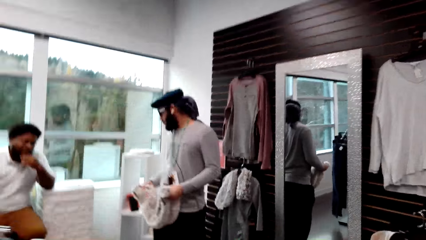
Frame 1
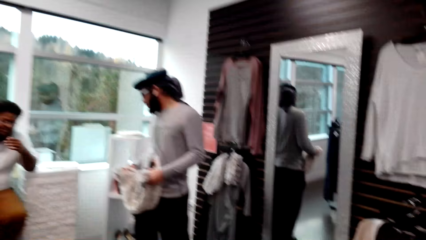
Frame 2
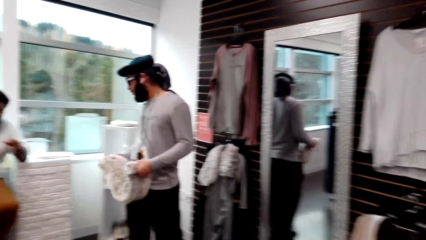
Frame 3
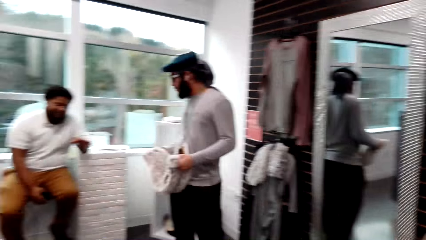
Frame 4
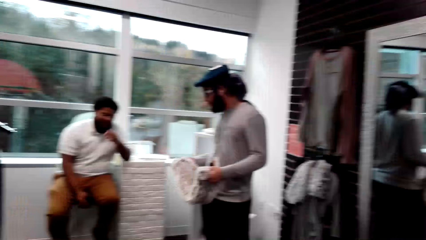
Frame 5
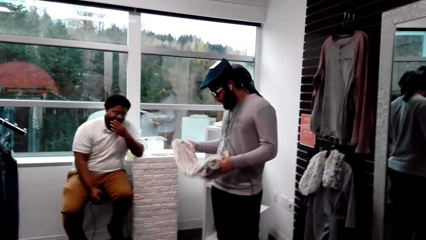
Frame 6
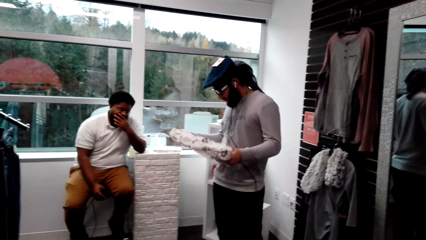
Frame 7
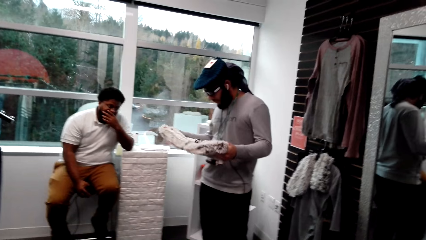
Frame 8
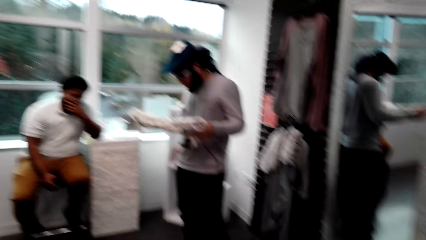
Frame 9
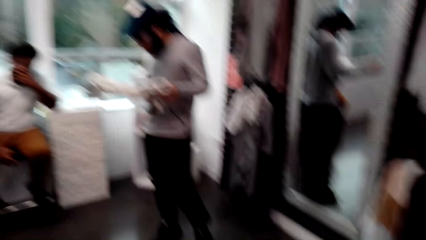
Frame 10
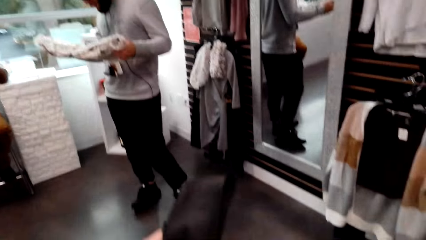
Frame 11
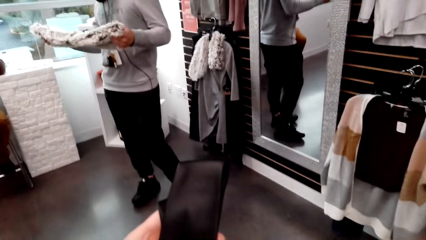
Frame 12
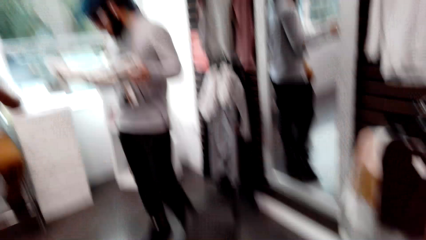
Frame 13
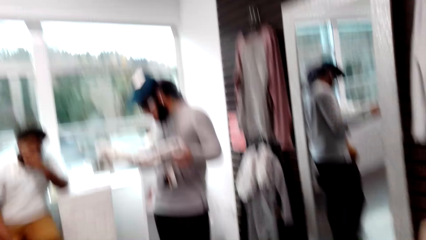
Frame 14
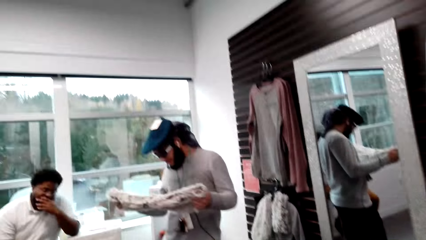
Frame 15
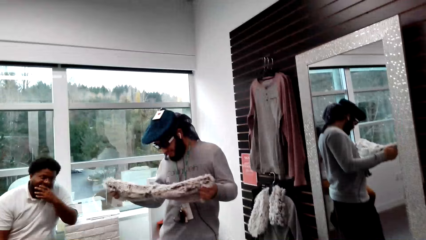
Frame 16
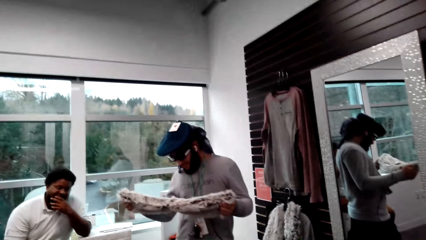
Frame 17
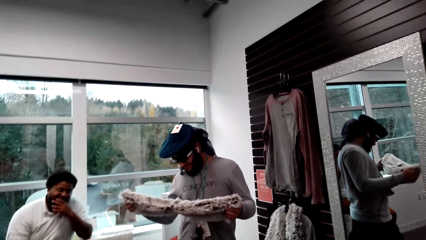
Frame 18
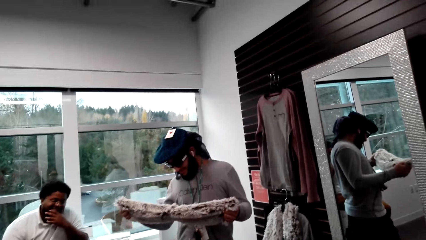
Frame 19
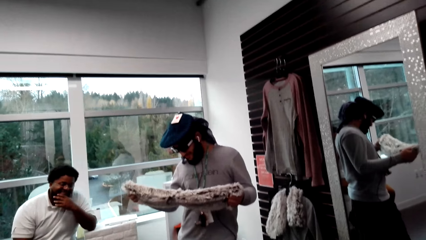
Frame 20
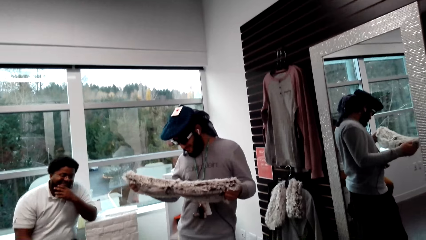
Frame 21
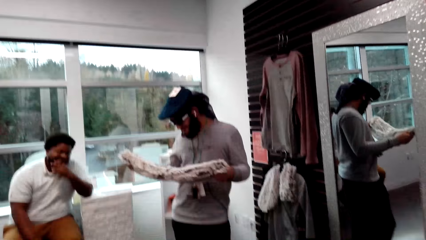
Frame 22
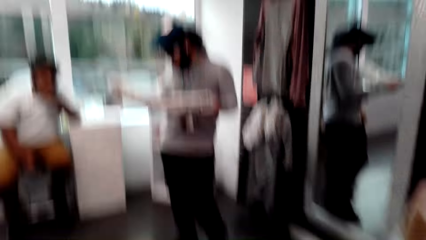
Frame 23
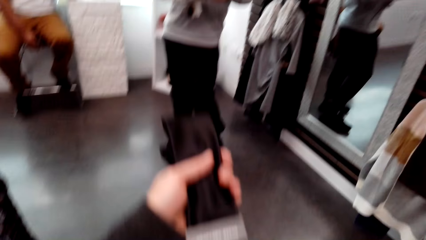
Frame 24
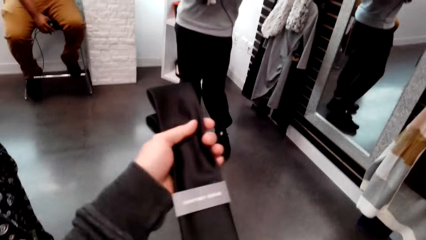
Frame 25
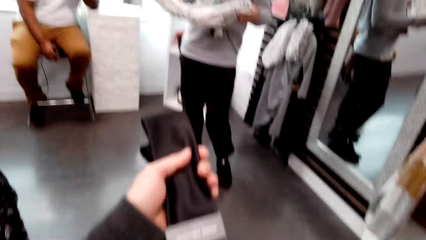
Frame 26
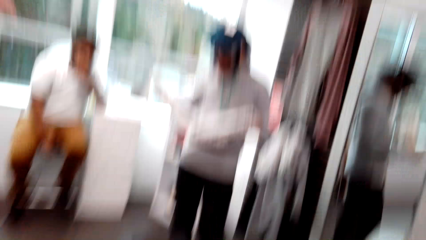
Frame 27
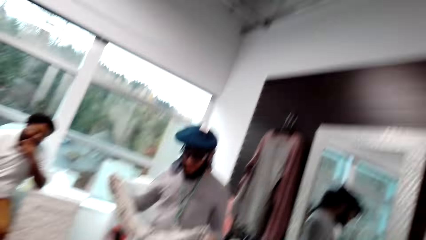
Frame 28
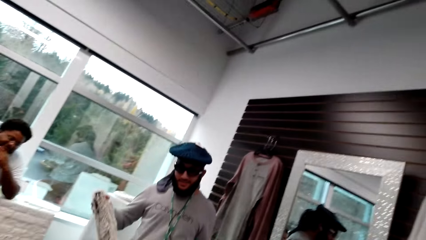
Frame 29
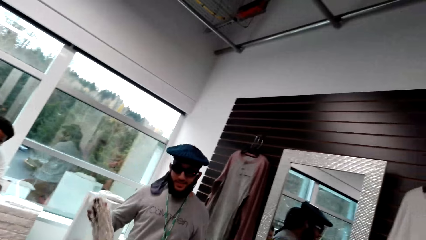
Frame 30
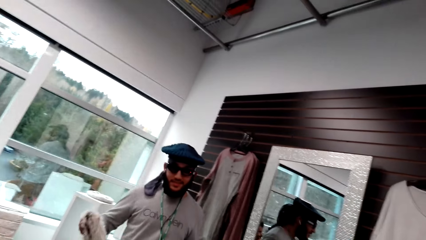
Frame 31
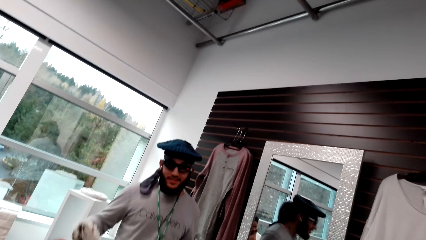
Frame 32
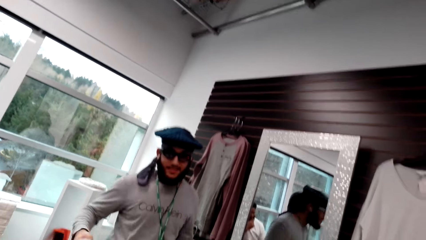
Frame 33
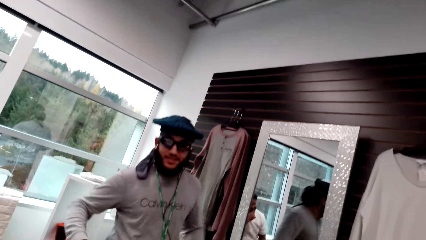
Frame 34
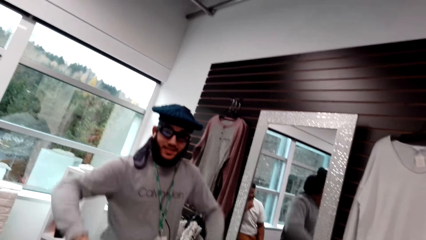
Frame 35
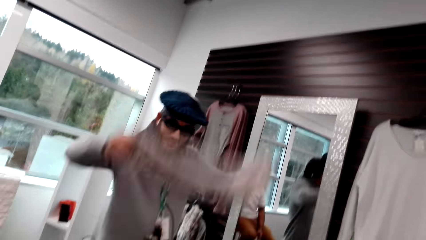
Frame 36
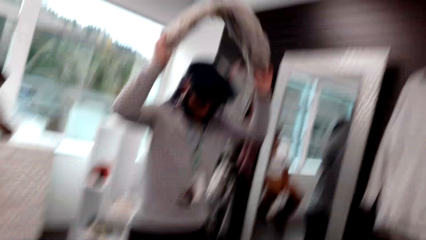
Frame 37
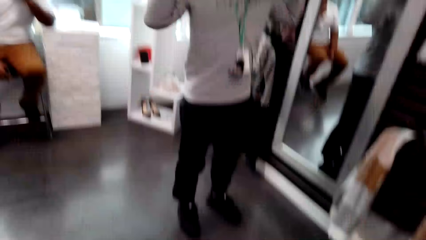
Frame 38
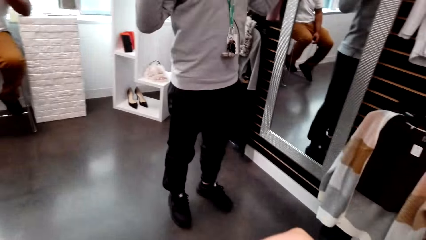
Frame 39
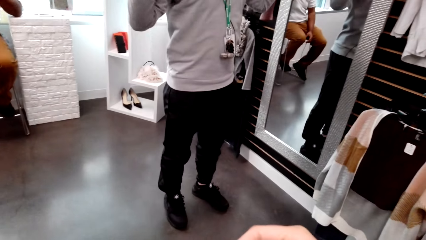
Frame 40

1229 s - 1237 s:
The camera wearer converses with a man. Another man holds a scarf and stares at the scarf. The other man interacts with the first man. The camera wearer interacts with the other man. The other man walks in the clothes store and puts on the scarf.

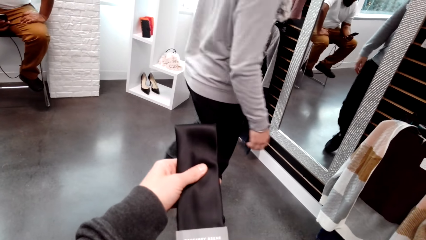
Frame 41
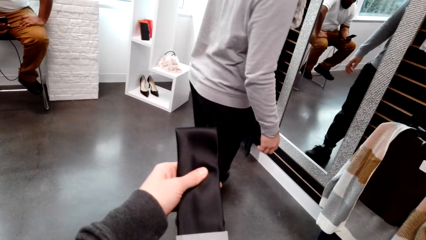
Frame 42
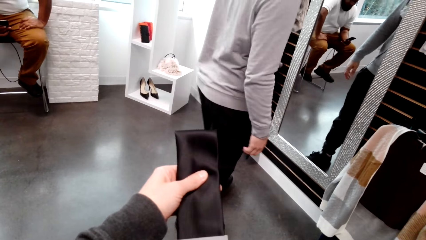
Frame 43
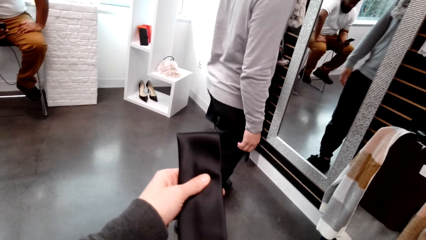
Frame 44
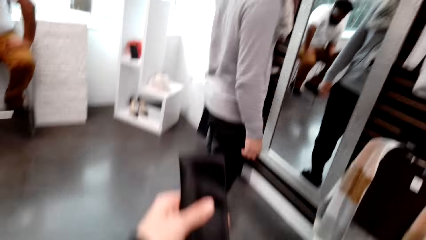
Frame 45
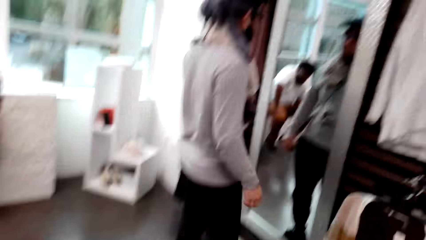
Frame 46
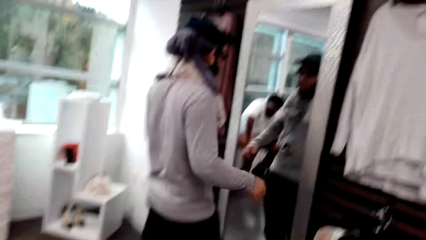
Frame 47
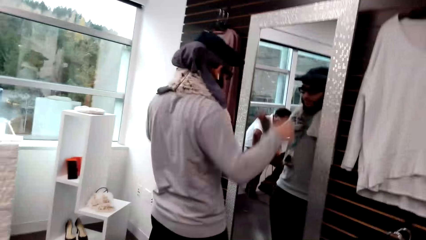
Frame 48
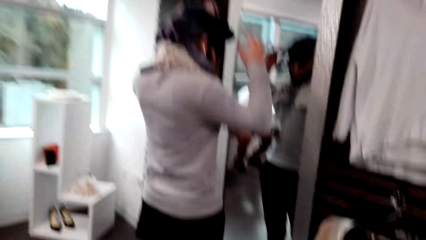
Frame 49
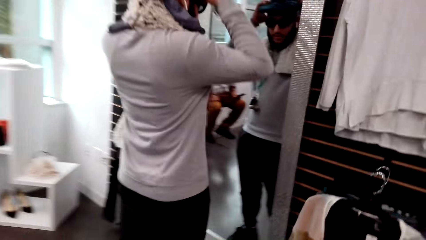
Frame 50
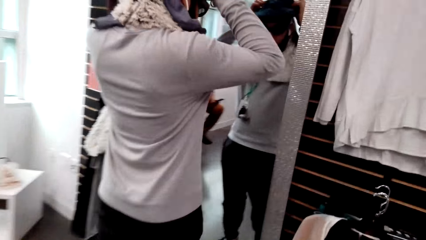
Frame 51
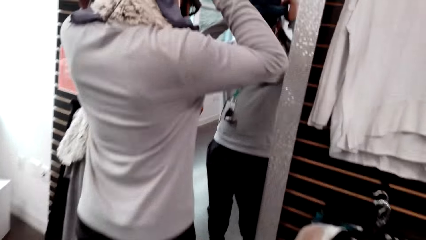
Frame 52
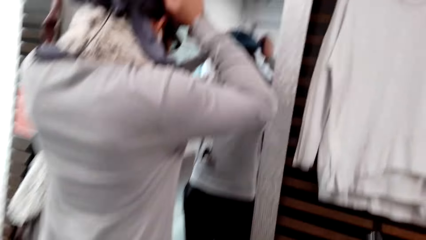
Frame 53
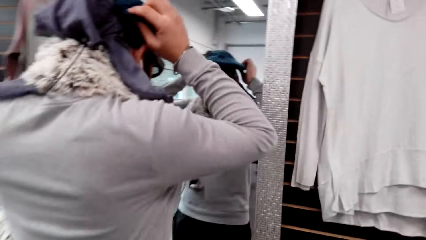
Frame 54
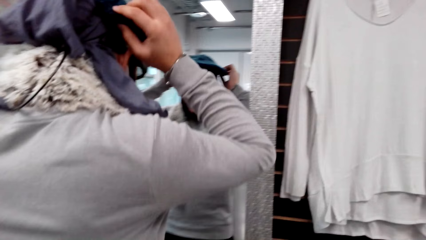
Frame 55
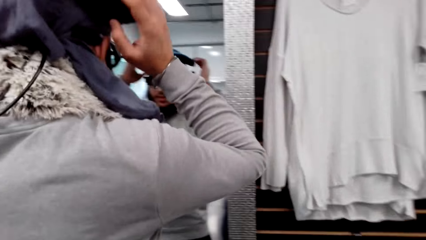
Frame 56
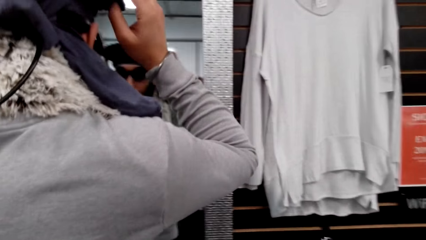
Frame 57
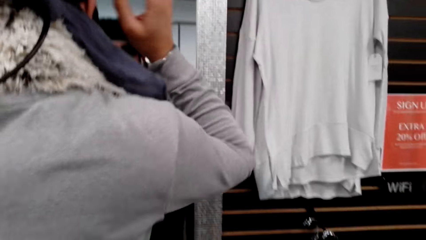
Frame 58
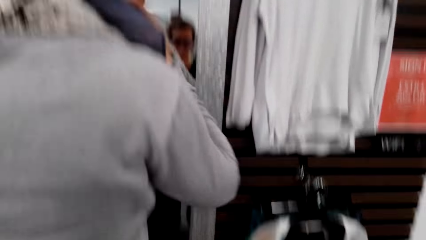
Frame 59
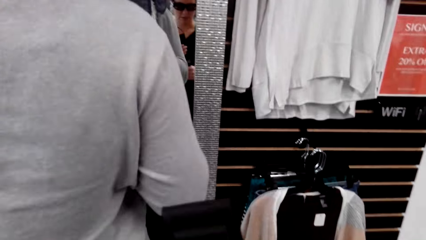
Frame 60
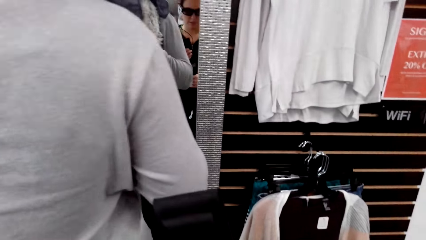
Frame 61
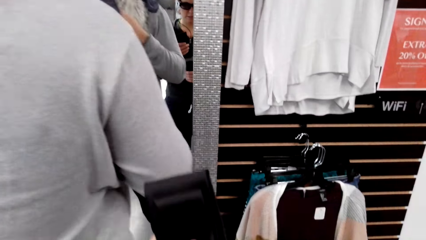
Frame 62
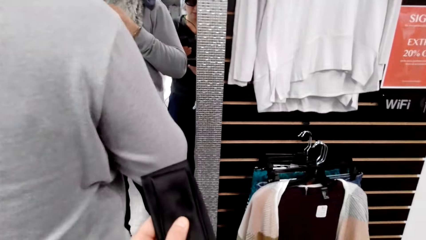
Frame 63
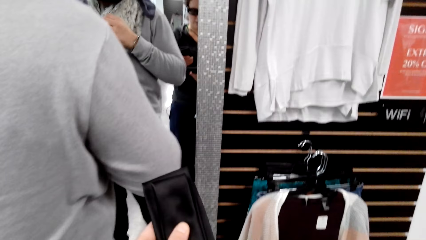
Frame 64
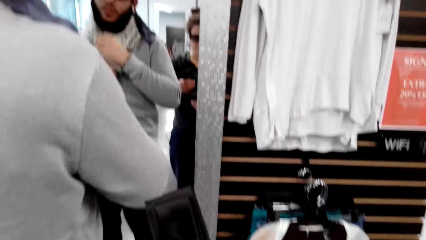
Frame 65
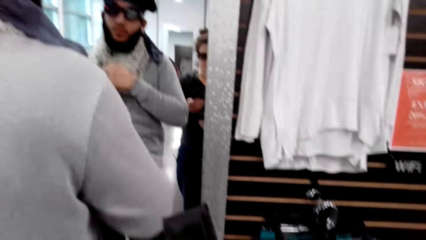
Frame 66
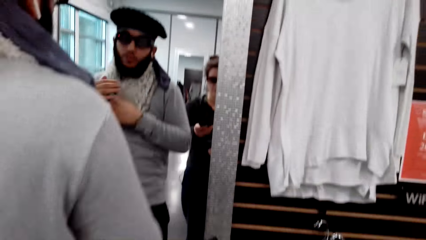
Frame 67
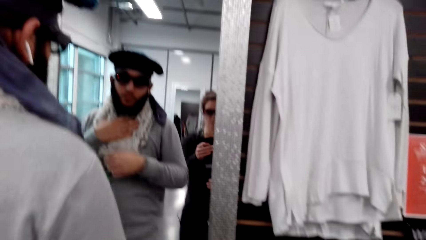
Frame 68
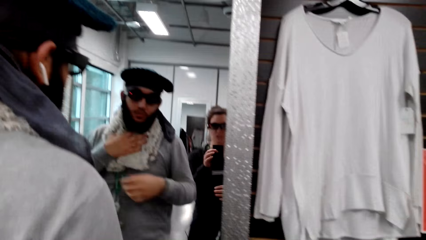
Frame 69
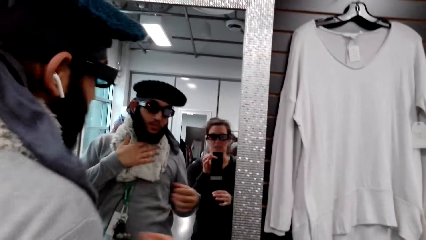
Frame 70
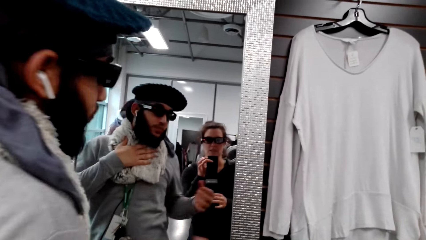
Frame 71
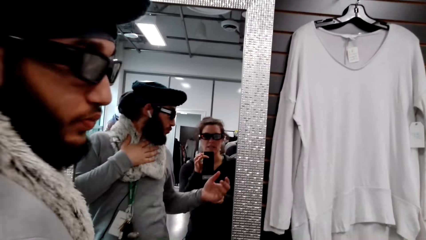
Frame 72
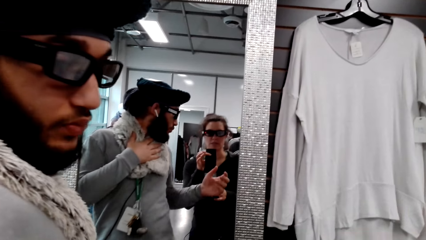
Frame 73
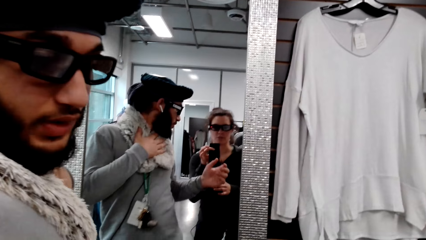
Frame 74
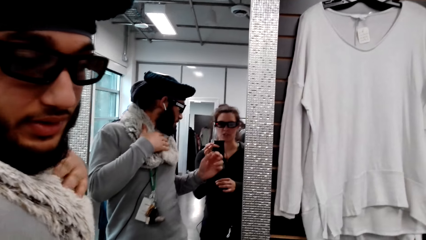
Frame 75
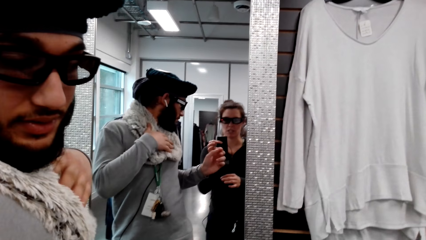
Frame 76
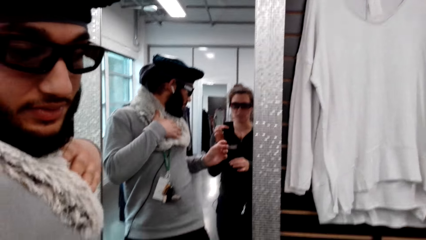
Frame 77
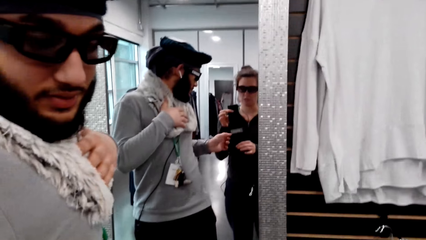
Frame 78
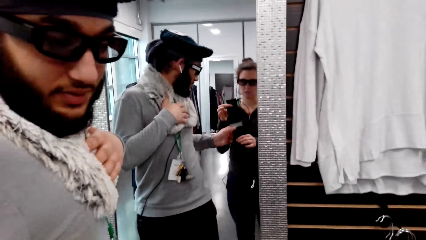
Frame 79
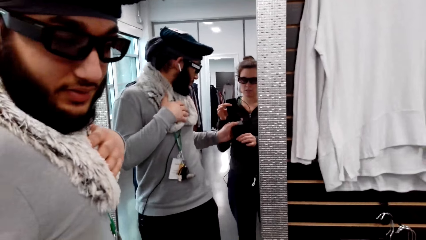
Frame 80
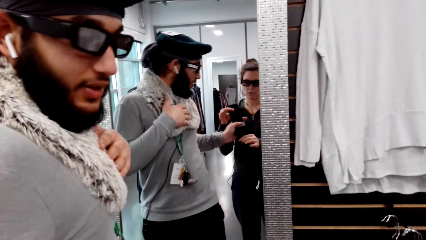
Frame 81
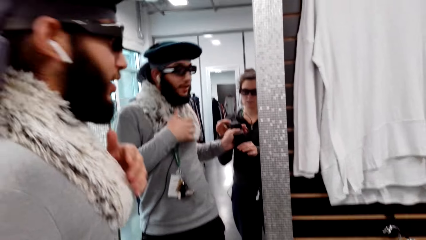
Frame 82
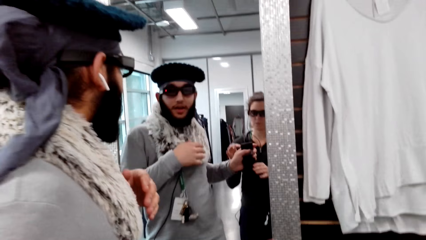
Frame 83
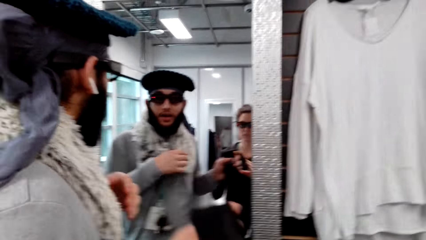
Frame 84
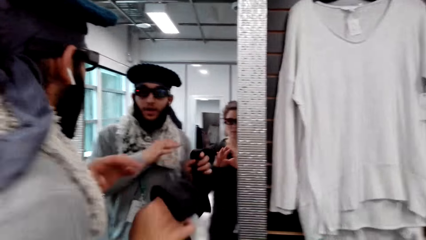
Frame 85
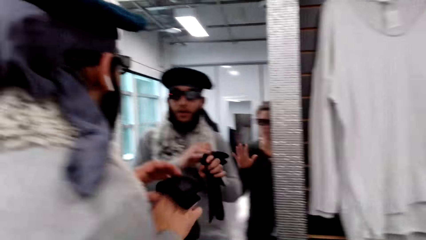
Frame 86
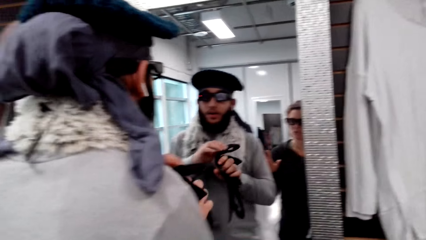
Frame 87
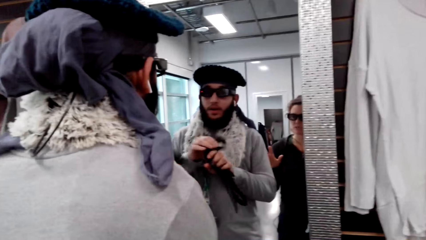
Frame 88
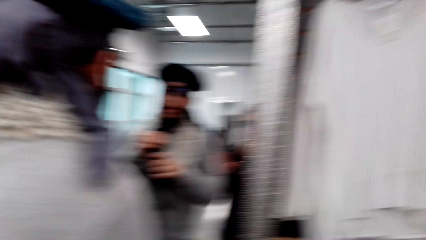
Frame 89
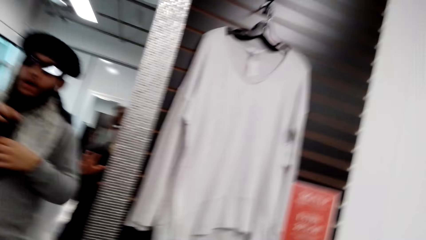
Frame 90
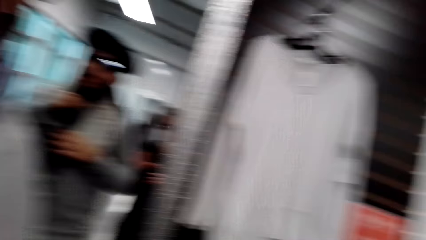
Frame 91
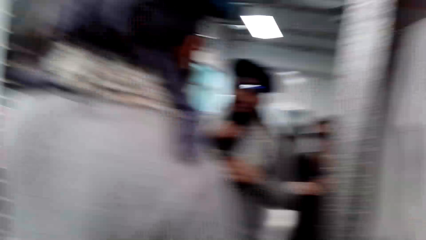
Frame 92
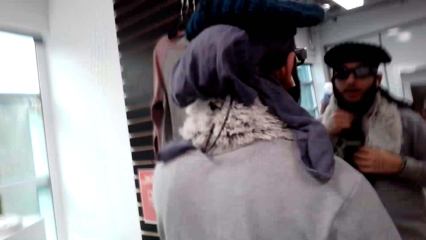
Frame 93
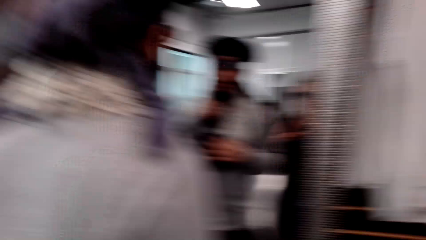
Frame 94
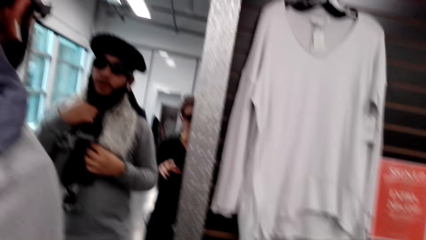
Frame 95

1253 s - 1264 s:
A man looks at himself in a mirror. The camera wearer interacts with the man. The man adjusts a cap and turns around. The man picks up a tie from the camera wearer. The camera wearer converses with the man. They give the man the tie. The man holds the tie with both hands.
